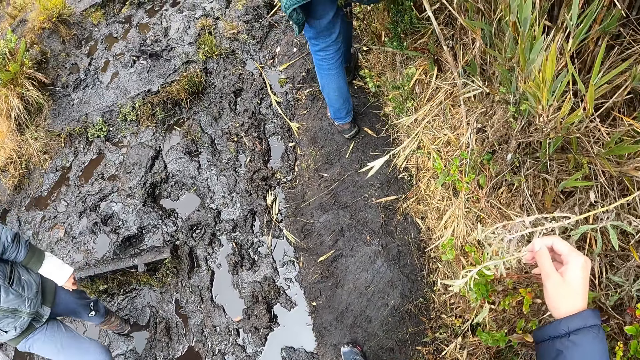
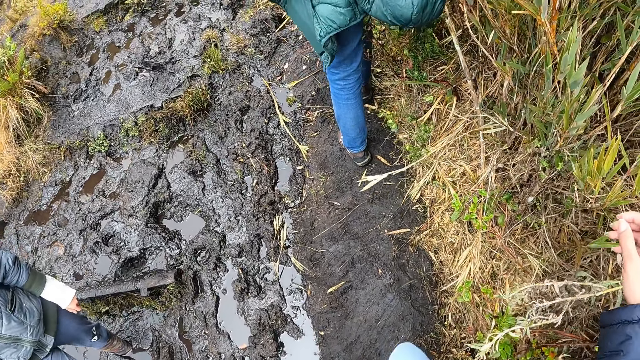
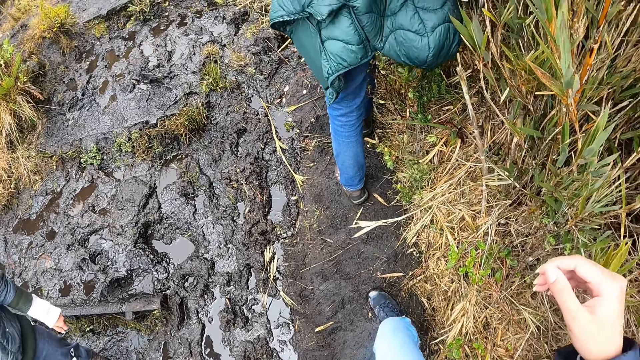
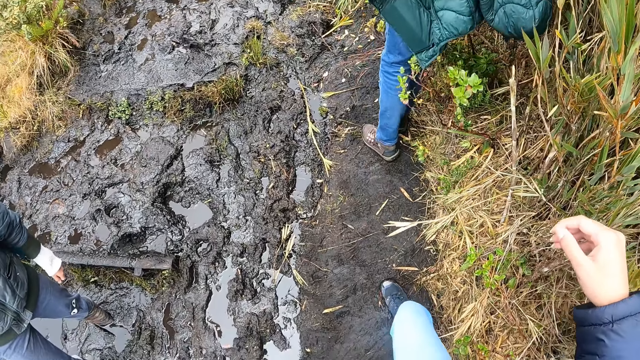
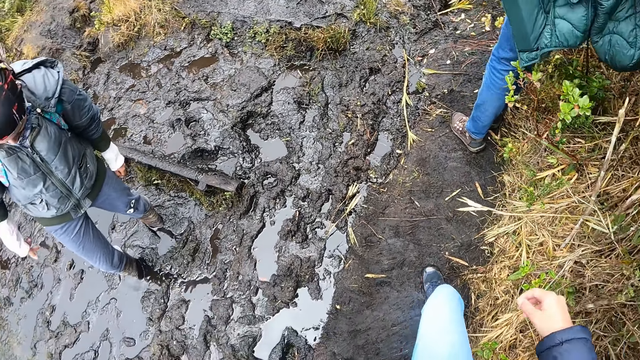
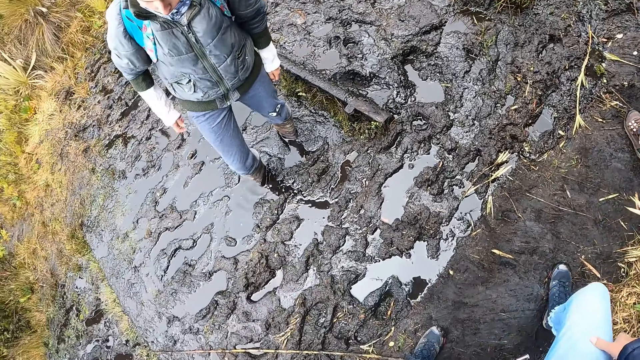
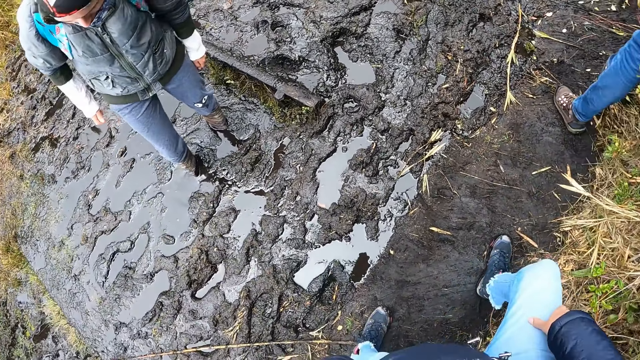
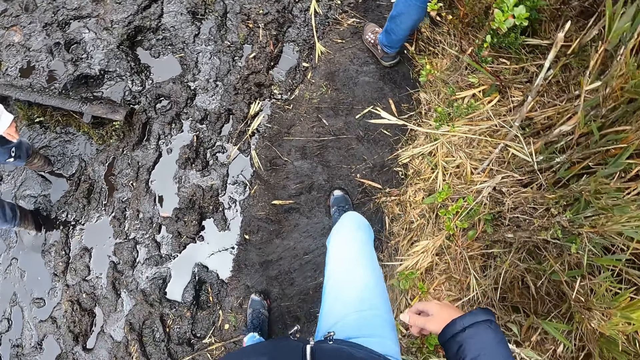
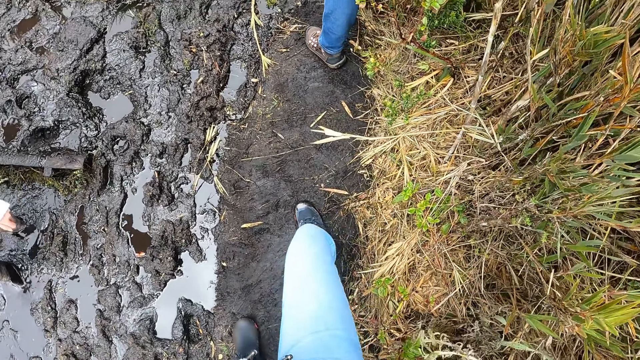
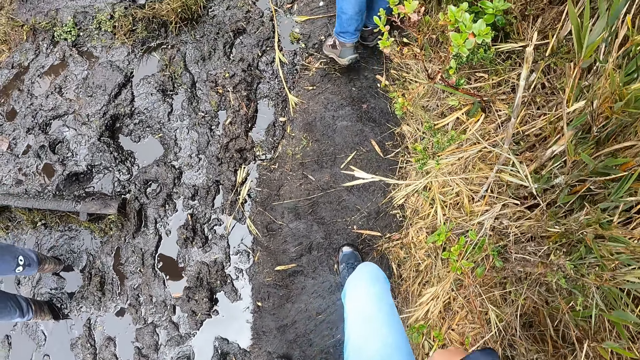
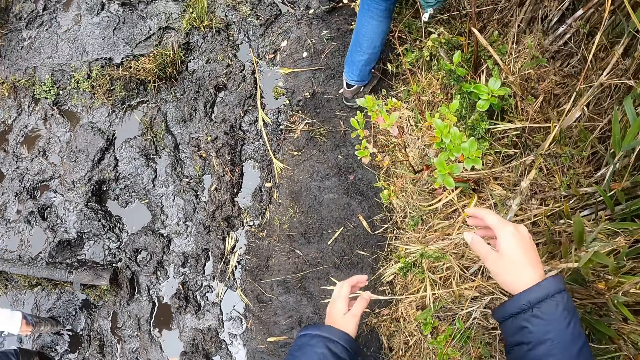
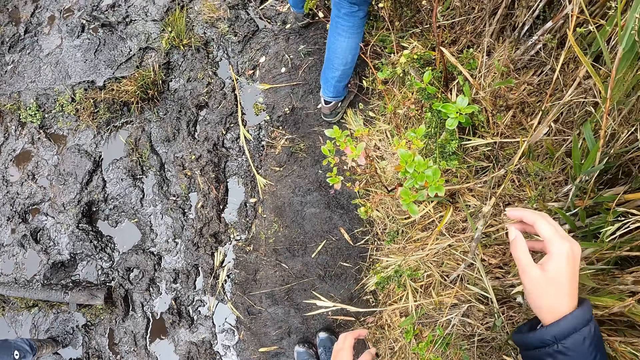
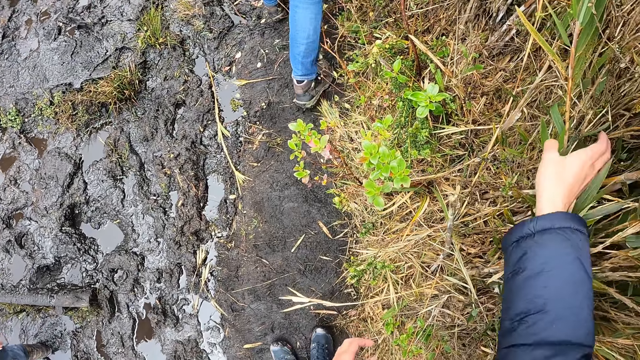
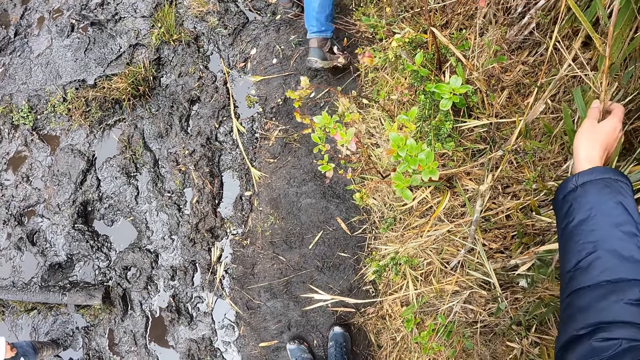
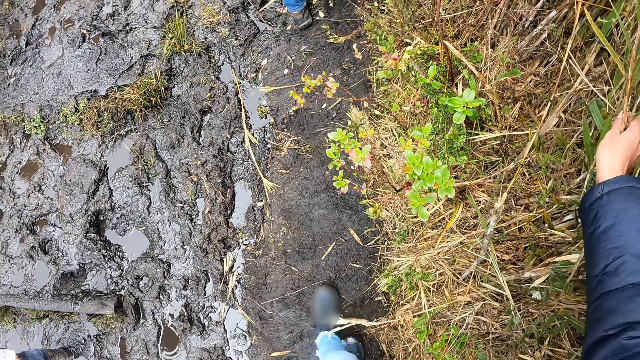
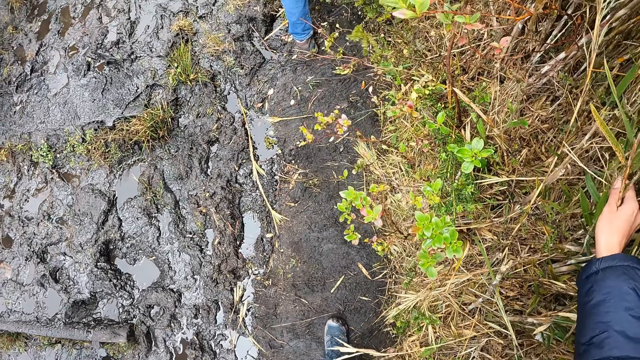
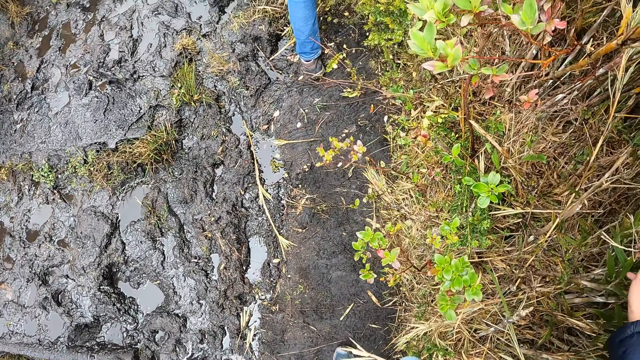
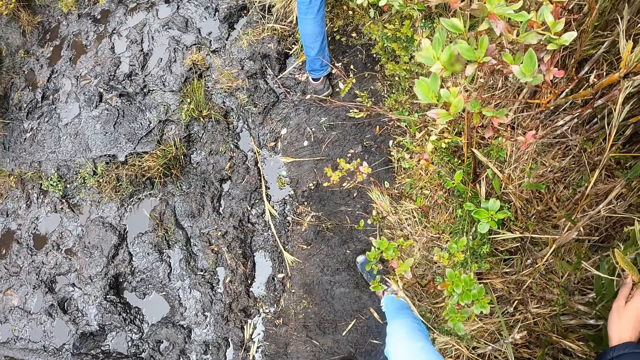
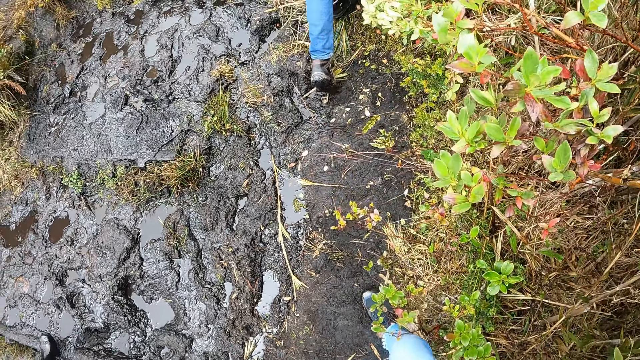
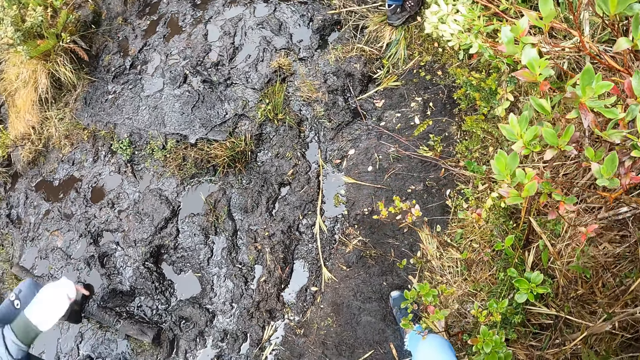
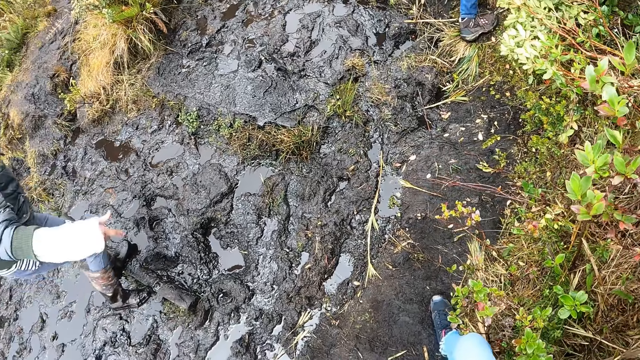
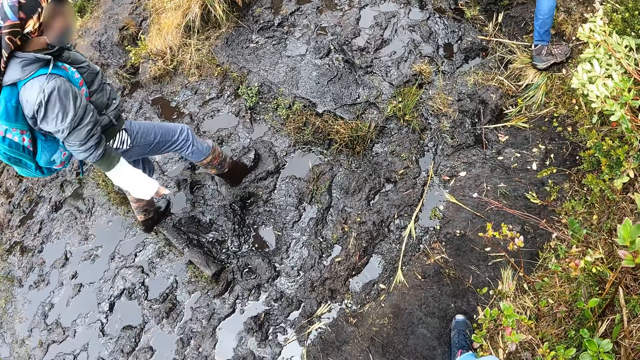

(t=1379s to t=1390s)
The camera wearer walks. He holds a lap. He holds a plant with his right hand.

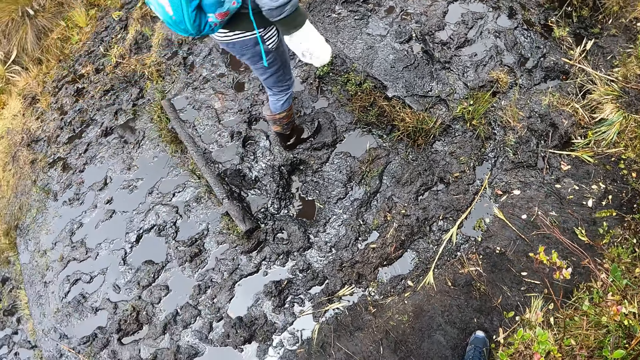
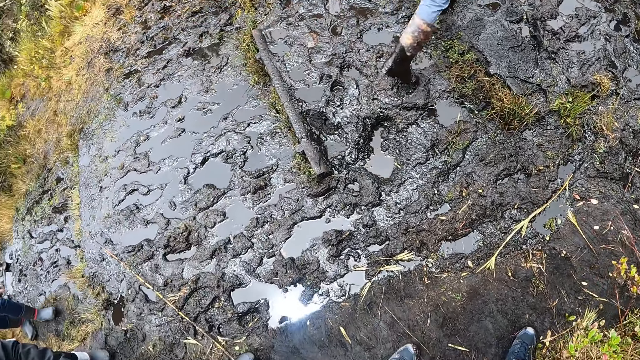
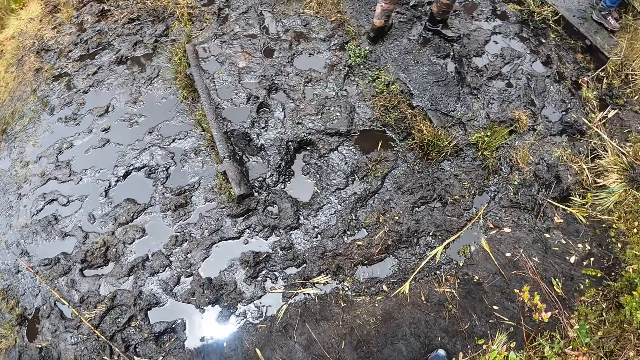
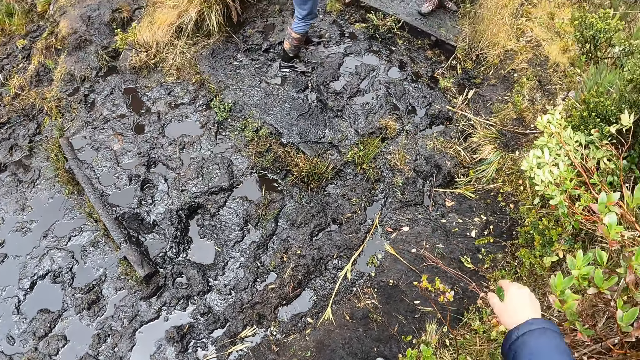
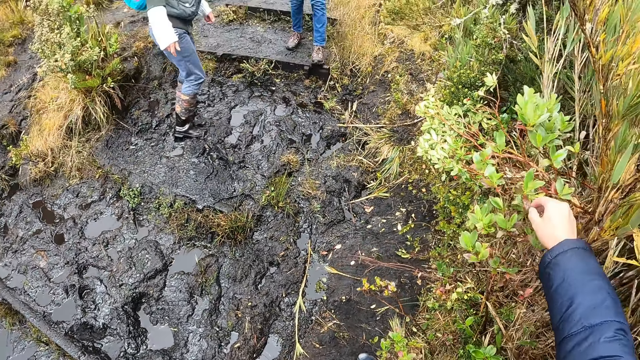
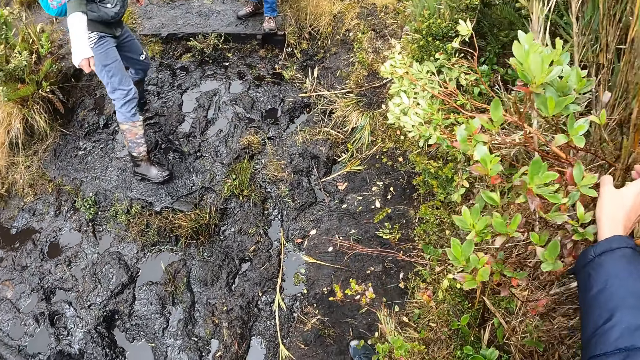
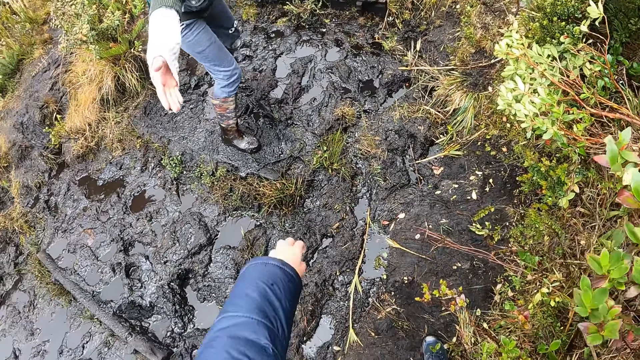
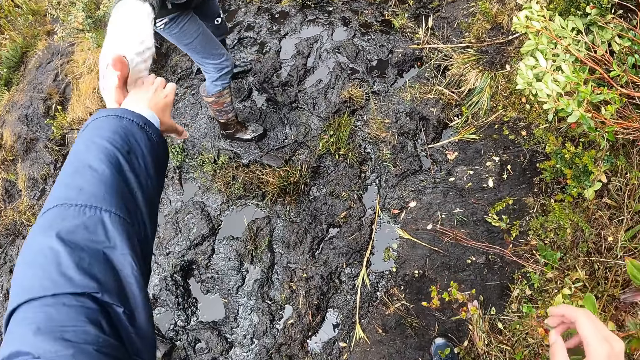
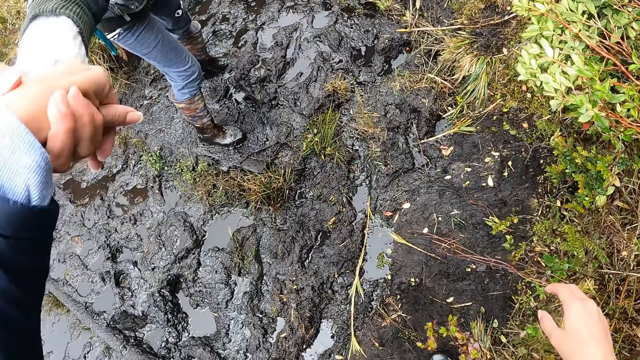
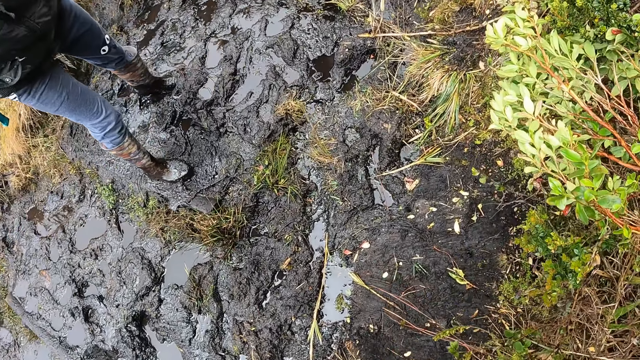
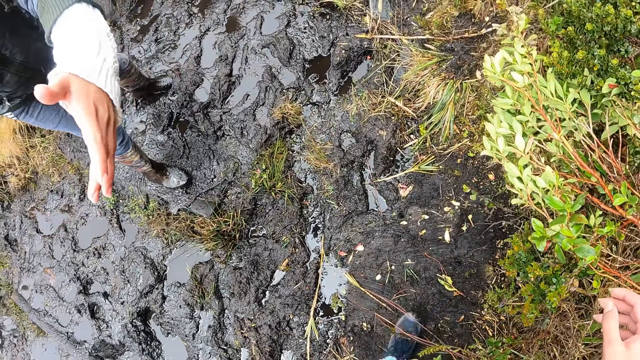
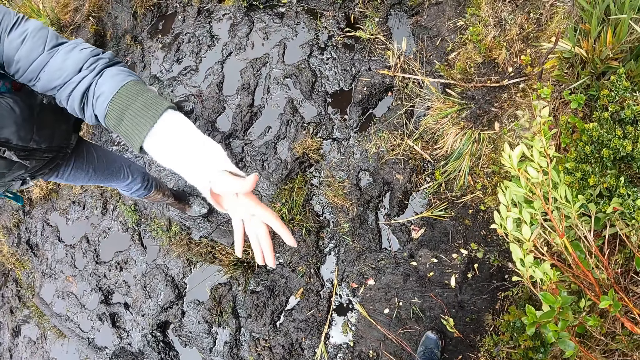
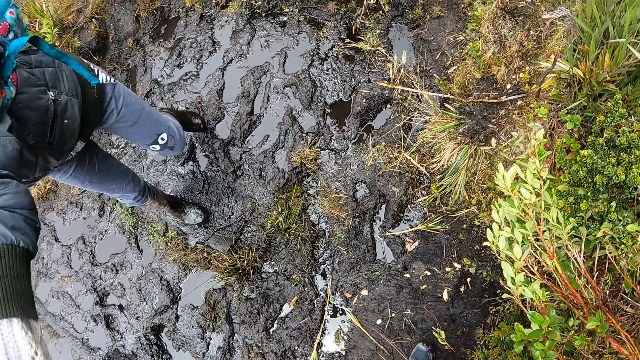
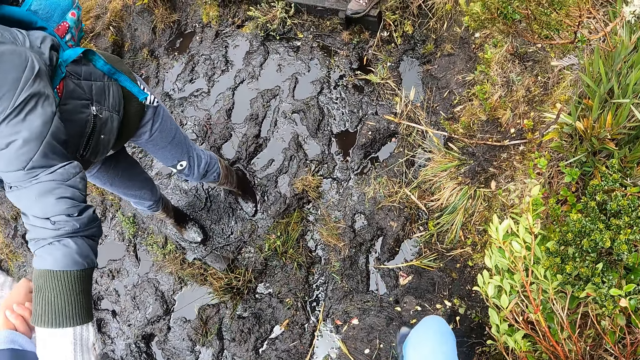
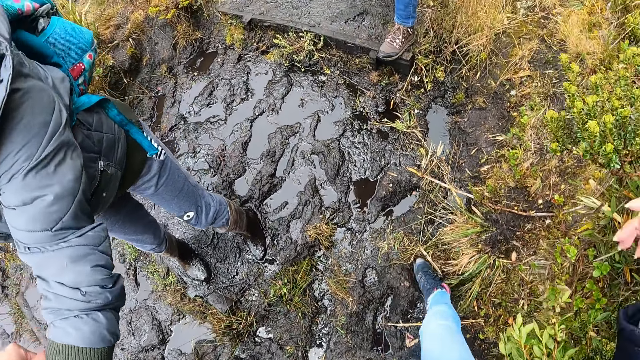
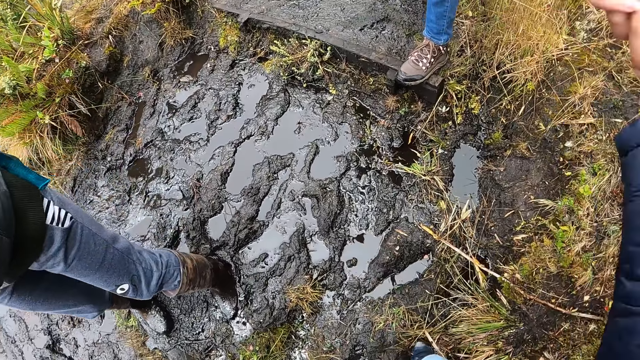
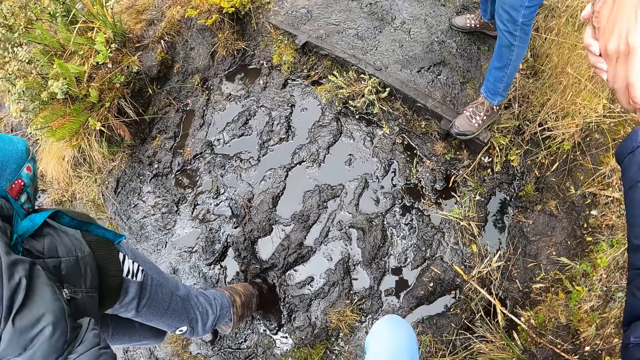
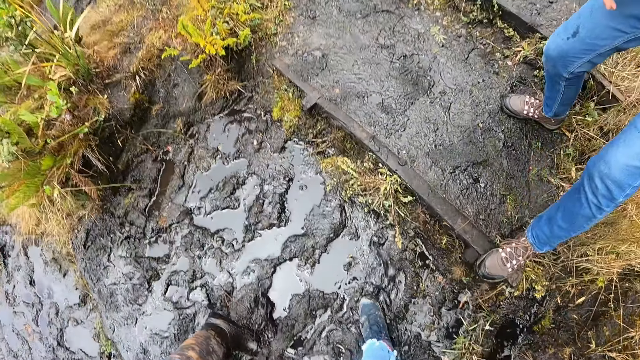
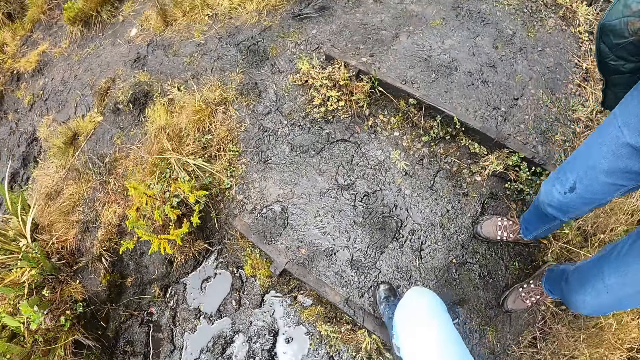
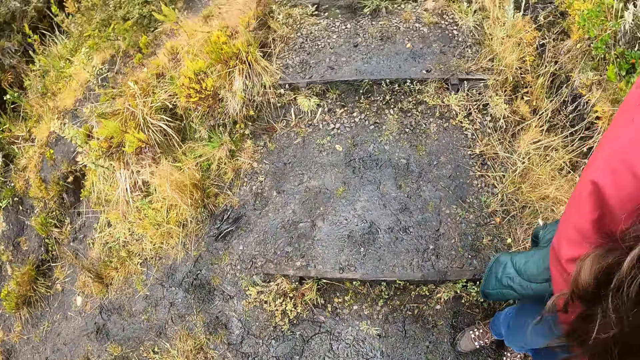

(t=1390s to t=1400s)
The camera wearer stretches a hand. She holds the man with her left hand. She gives hands and holds a woman with her right hand. She walks.
